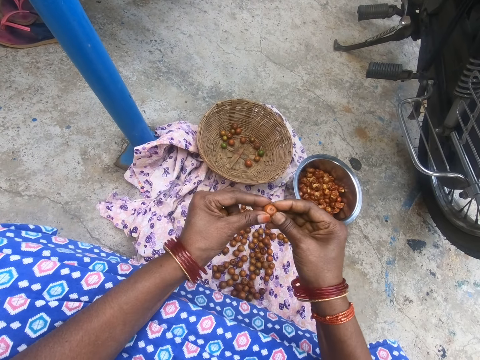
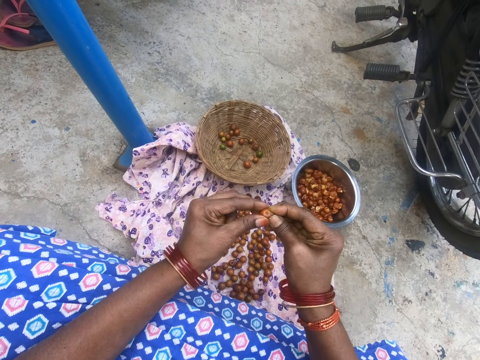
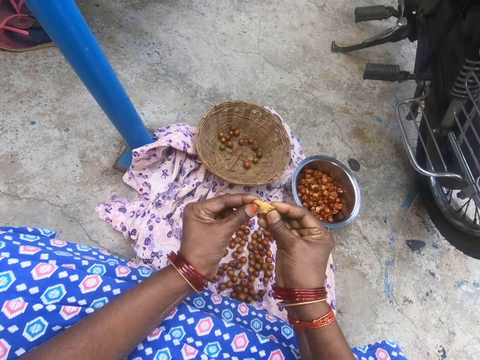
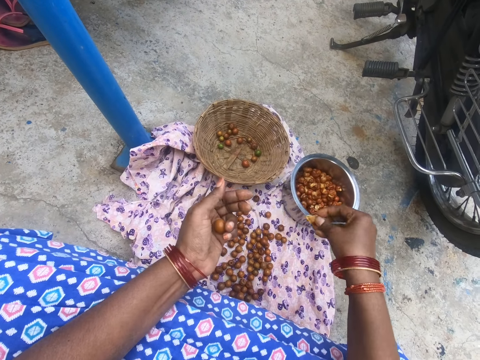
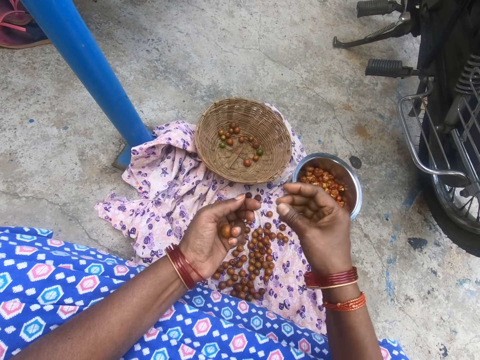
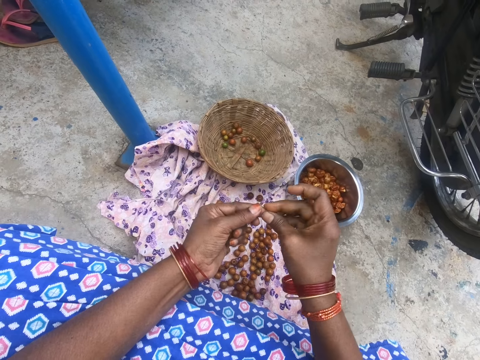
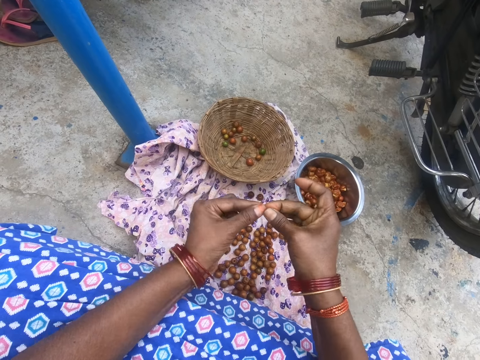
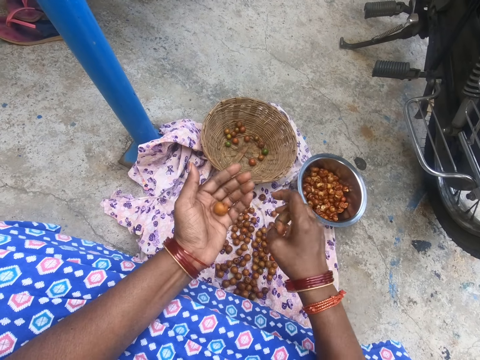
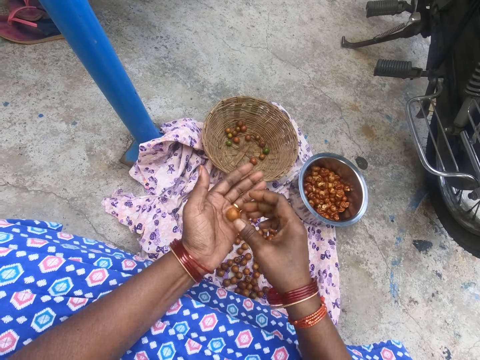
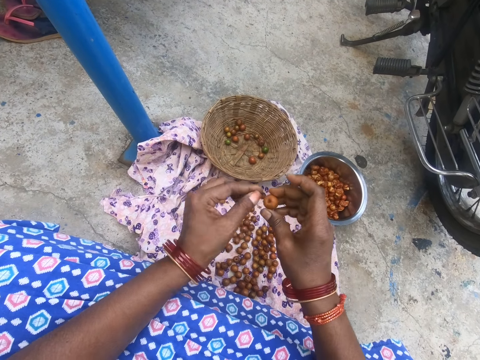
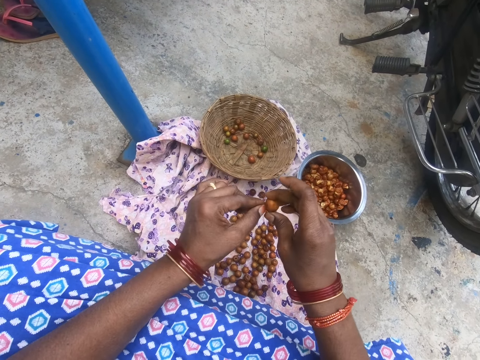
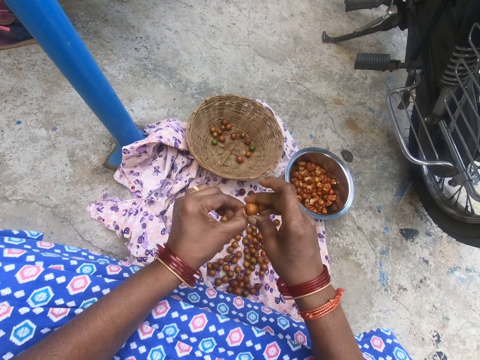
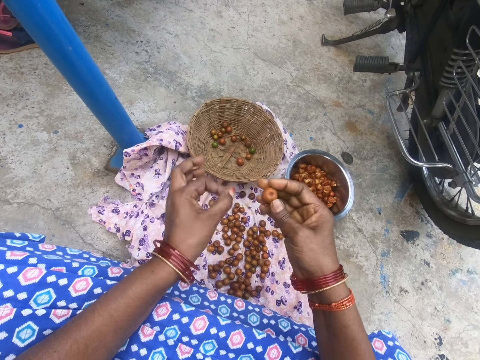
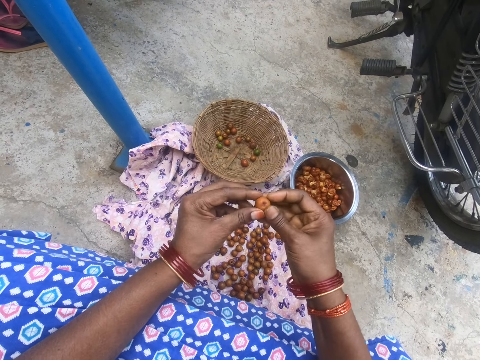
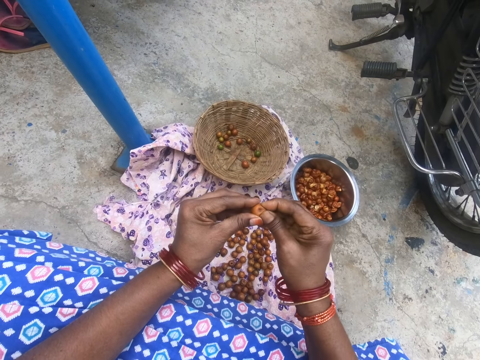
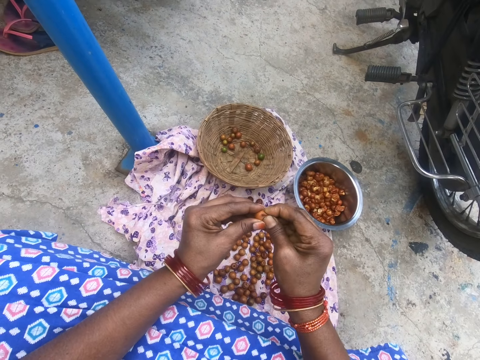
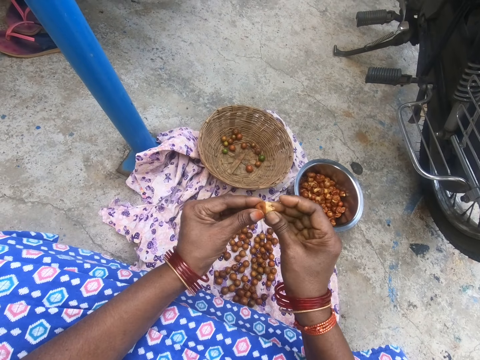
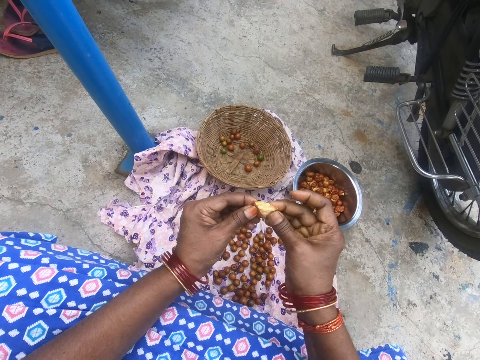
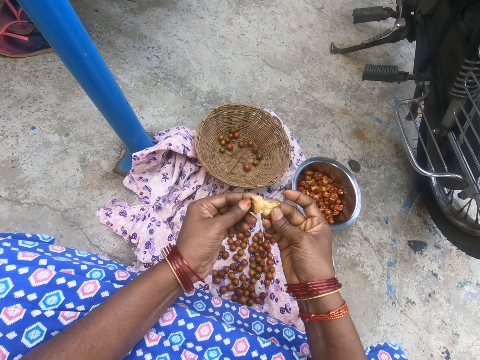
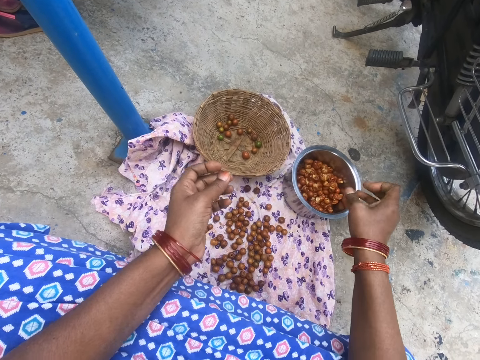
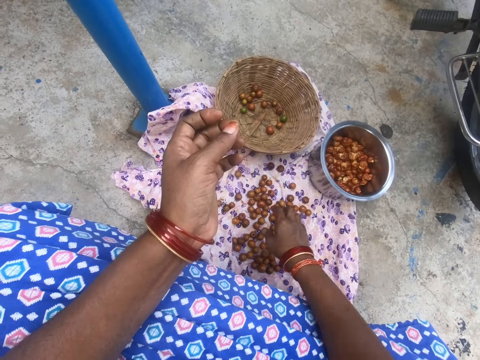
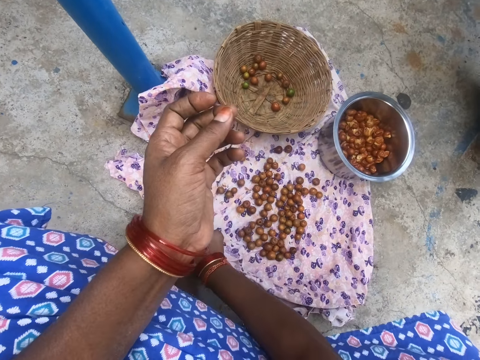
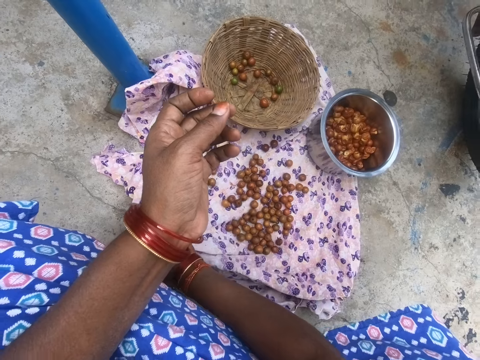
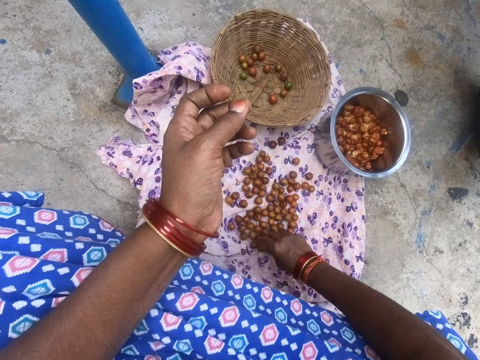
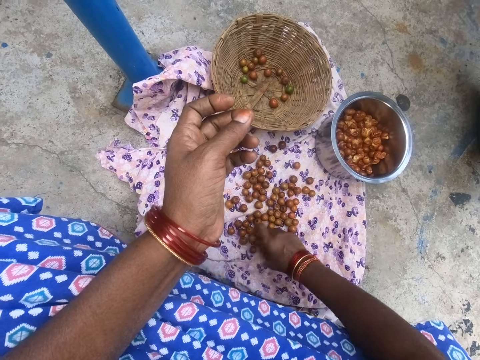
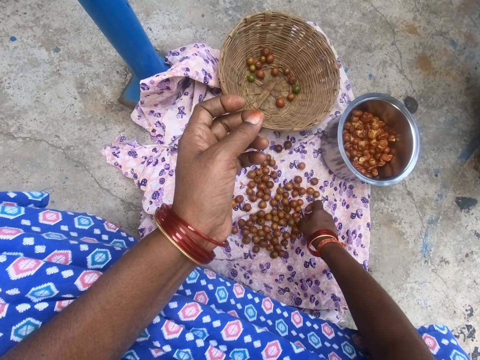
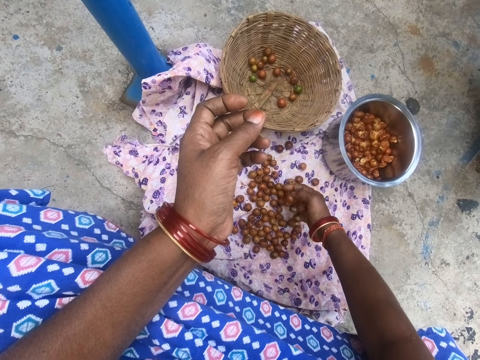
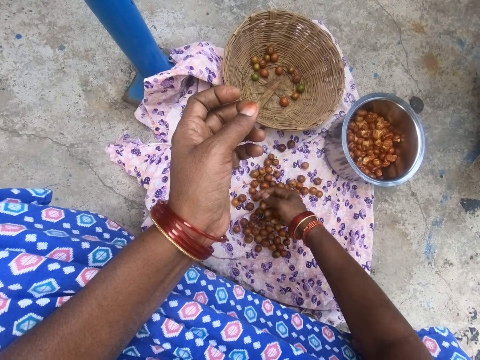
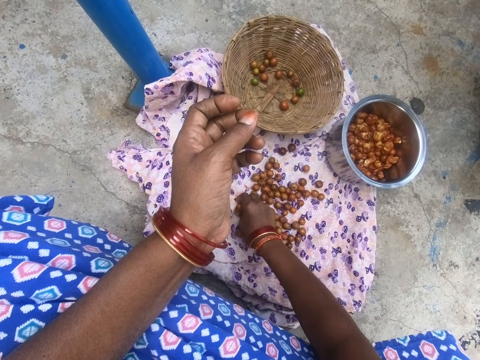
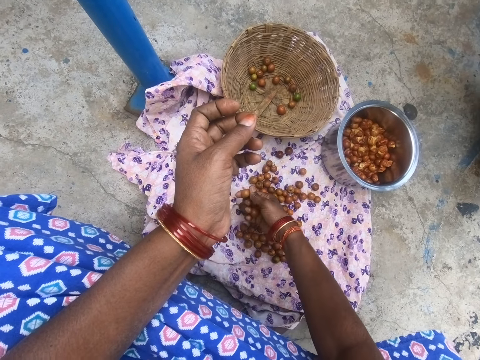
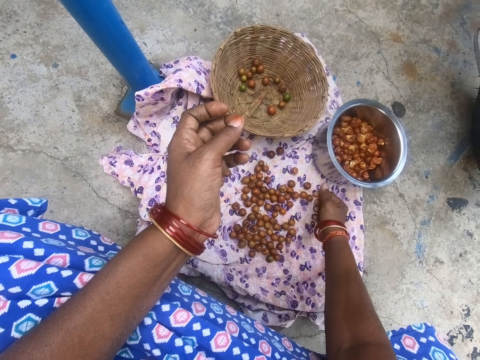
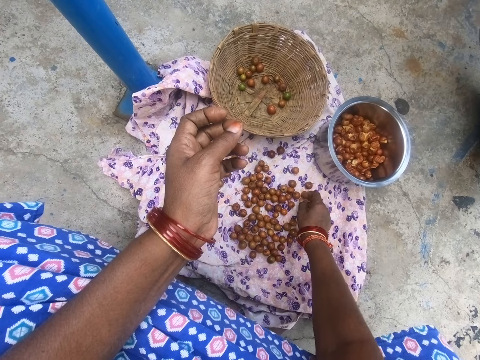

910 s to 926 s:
The camera wearer cuts a cape gooseberry with hands. He drops the cape gooseberry in the pot. He prepares fruits. He picks a cape gooseberry. He peels the cape gooseberry. He cuts a cape gooseberry with hands. He drops the cape gooseberry in the pot. He wipes his hand on a cloth. He pulls the cloth. He picks the cape gooseberries.

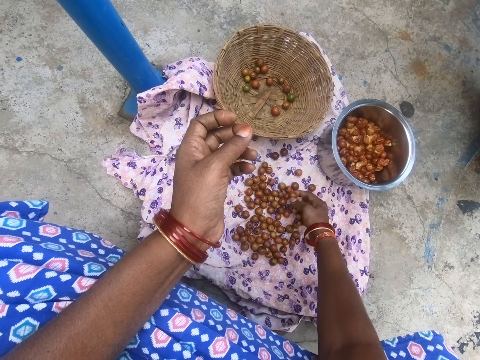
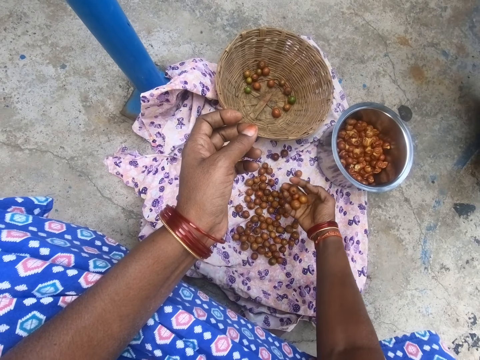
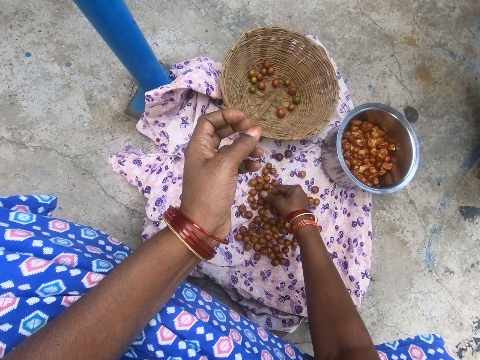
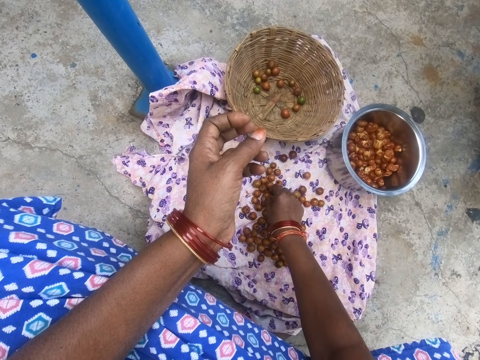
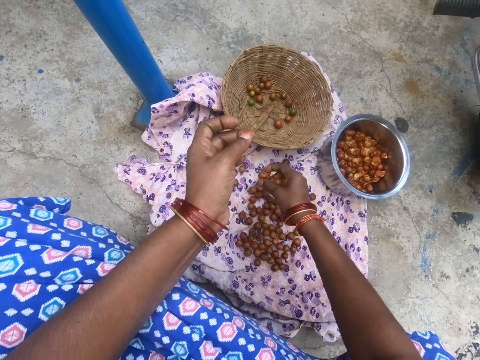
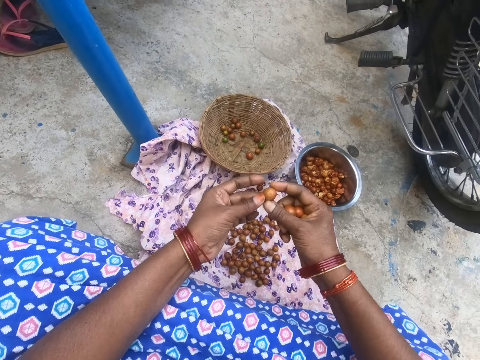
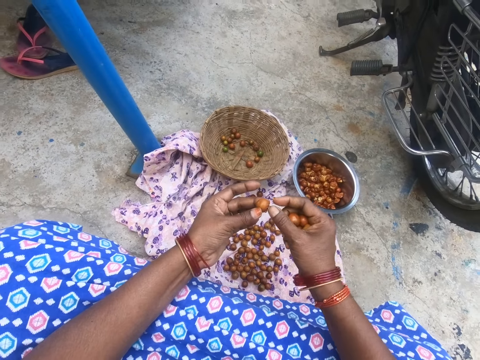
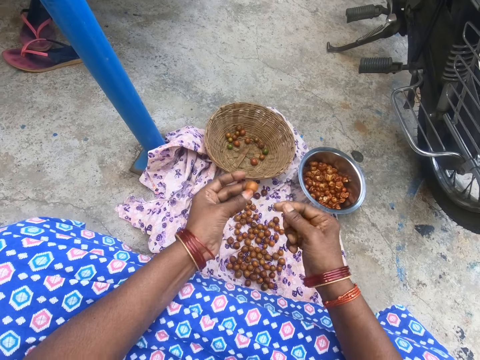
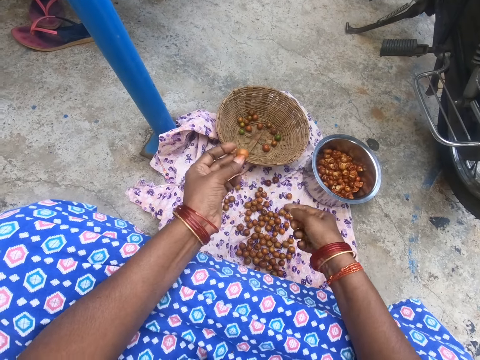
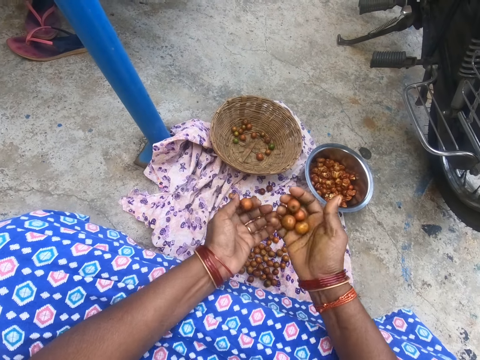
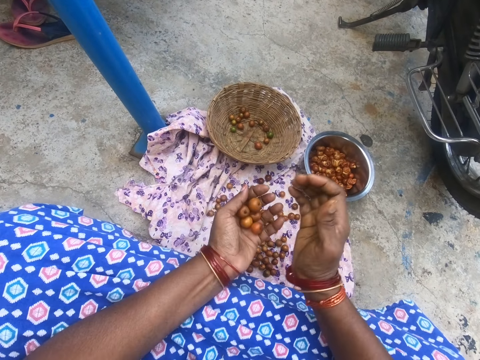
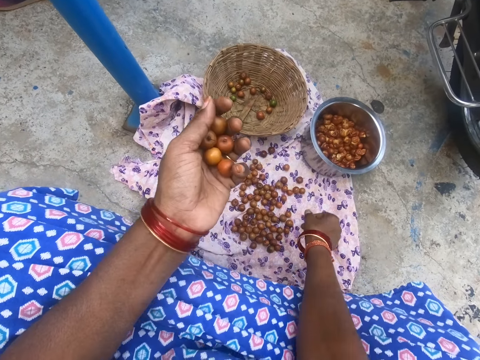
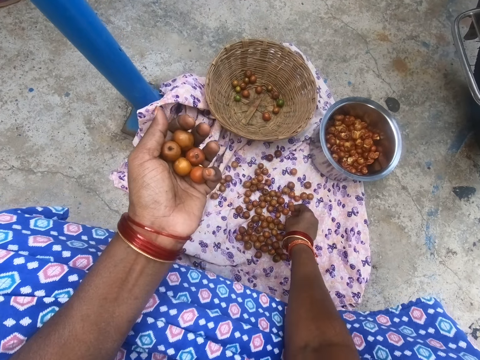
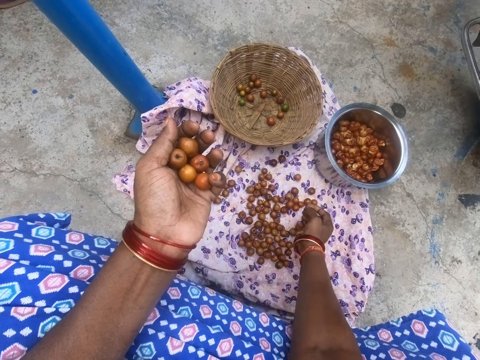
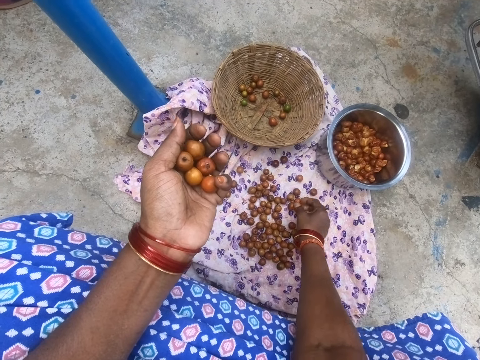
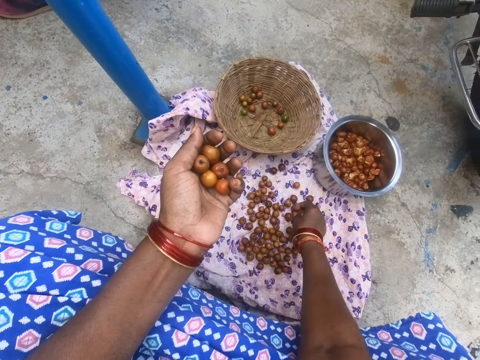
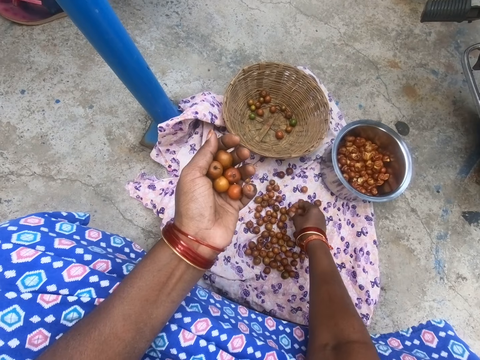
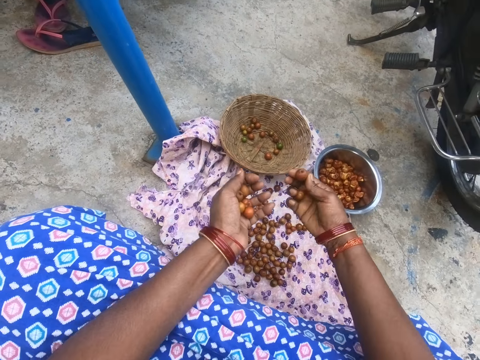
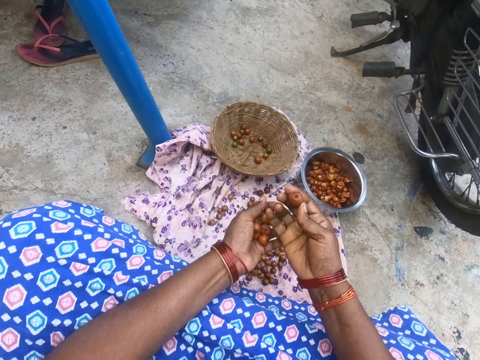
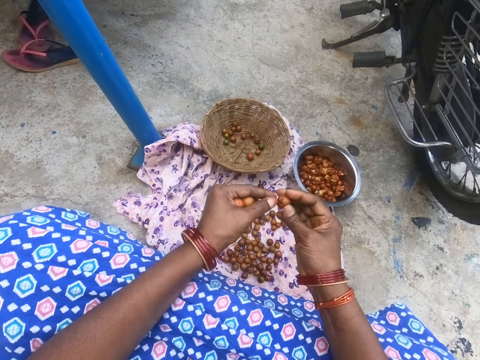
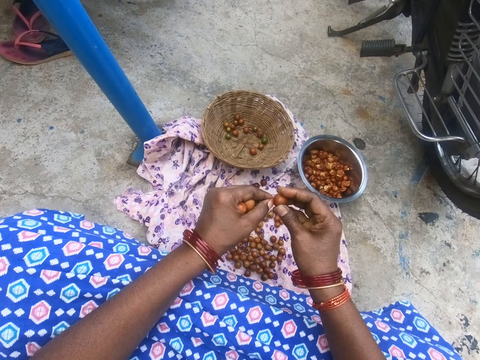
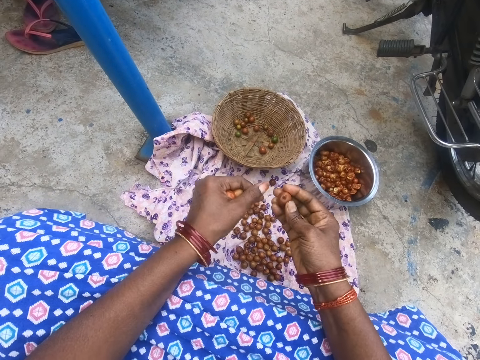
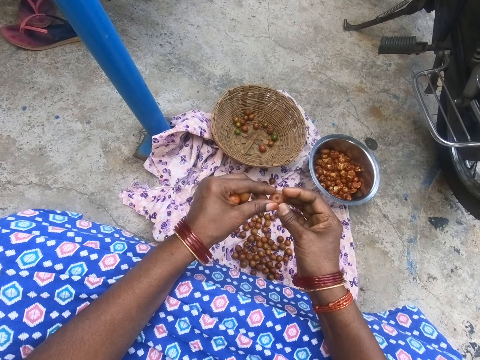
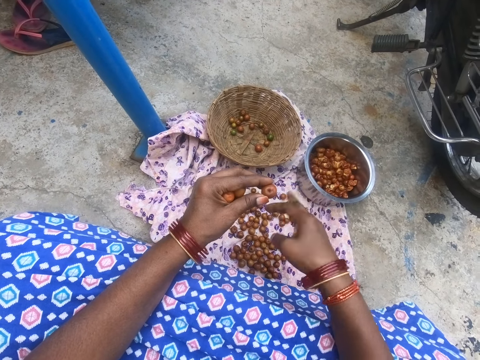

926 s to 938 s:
The camera wearer switches fruits to the left hand. They peel the cape gooseberry. They pick the cape gooseberries. They prepare fruits. They peel the cape gooseberry.
